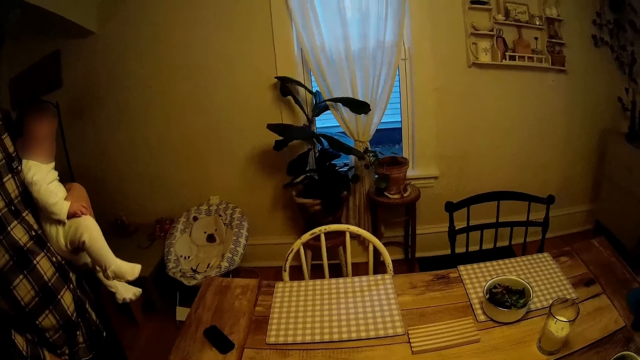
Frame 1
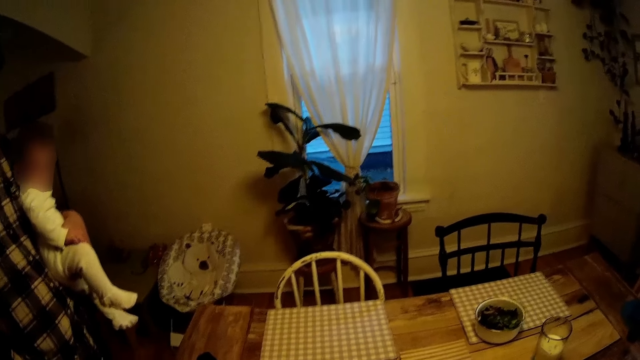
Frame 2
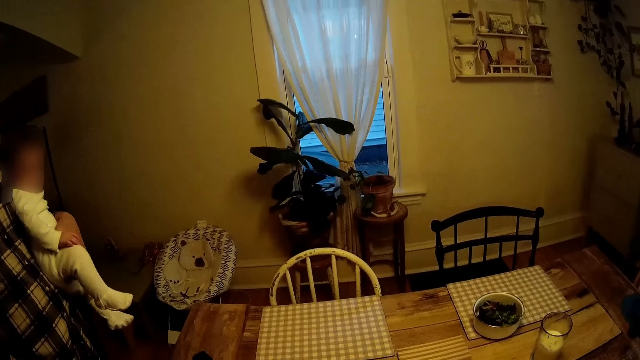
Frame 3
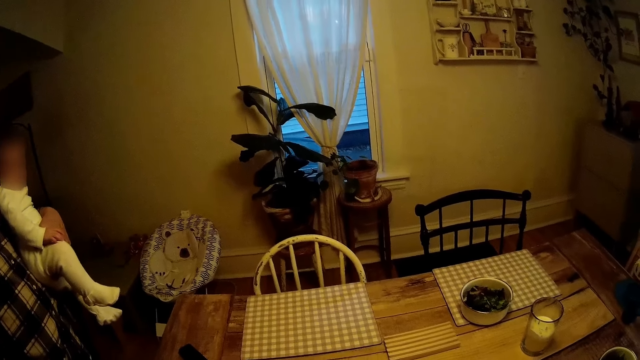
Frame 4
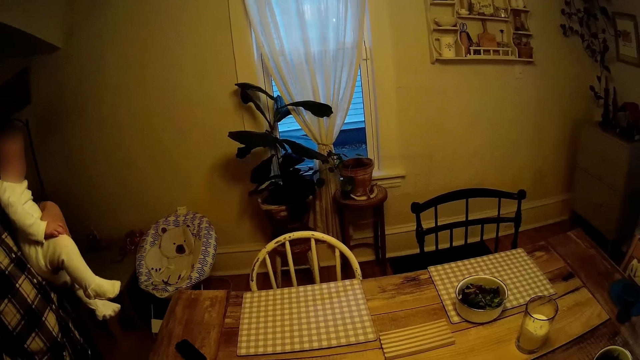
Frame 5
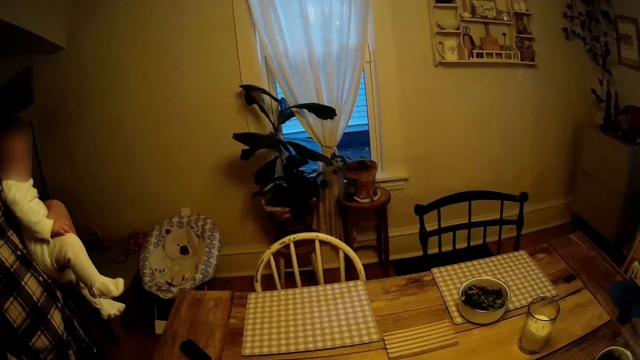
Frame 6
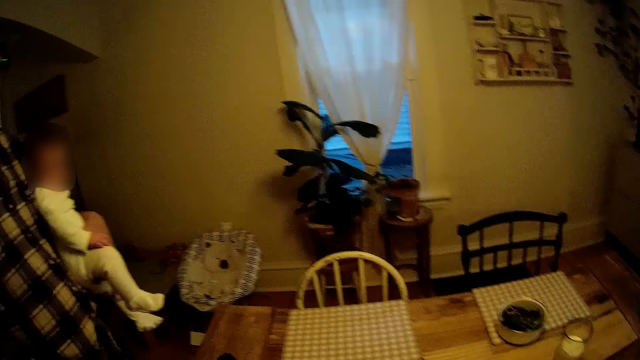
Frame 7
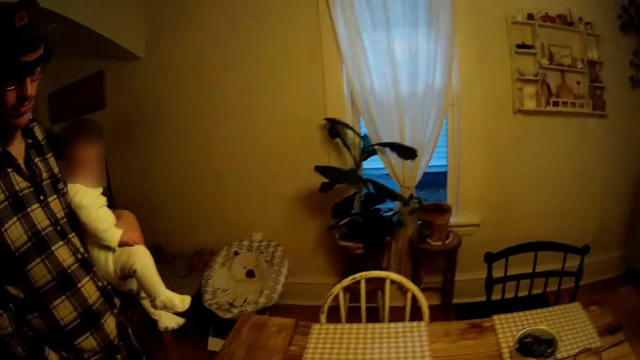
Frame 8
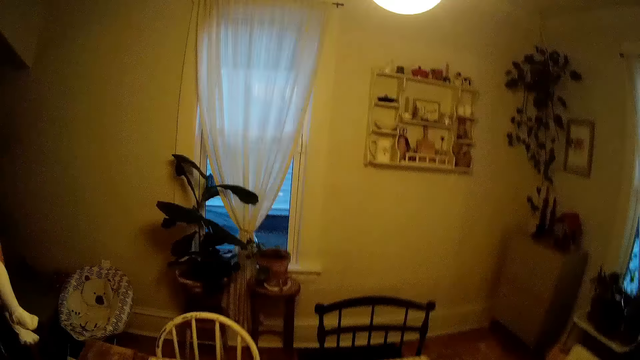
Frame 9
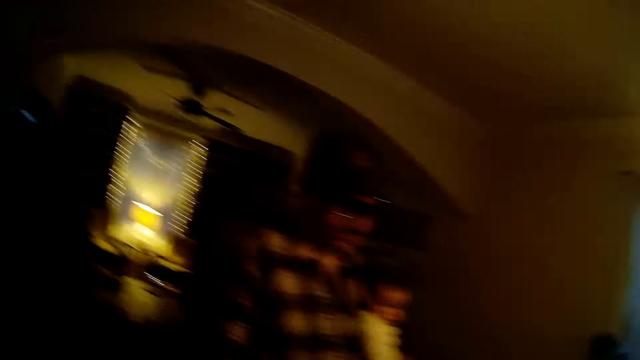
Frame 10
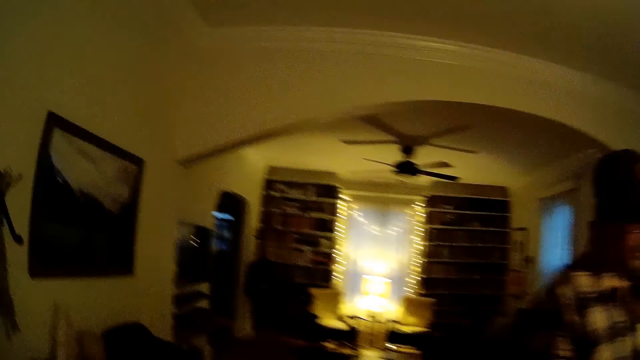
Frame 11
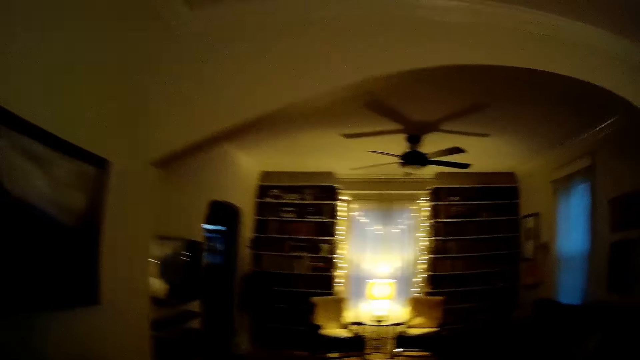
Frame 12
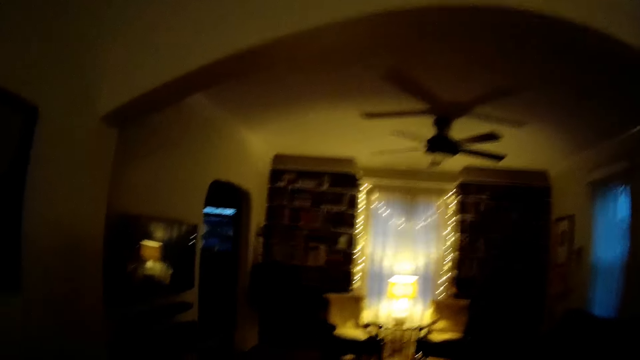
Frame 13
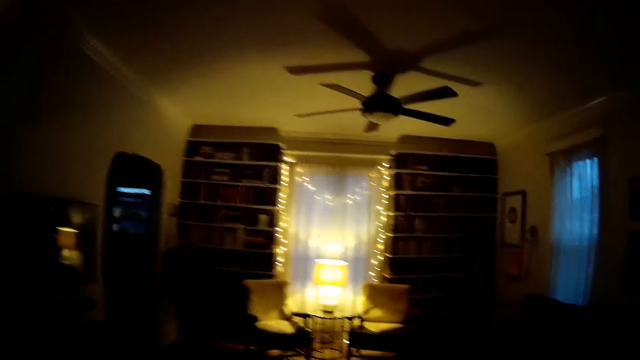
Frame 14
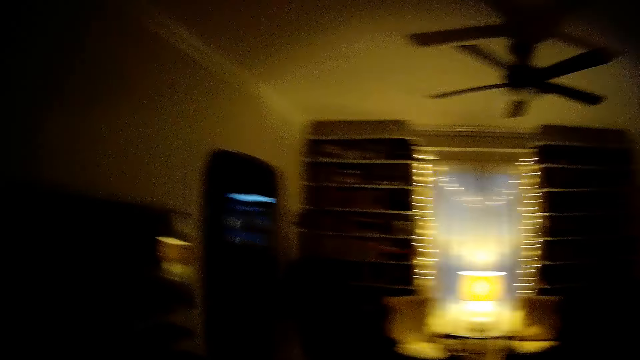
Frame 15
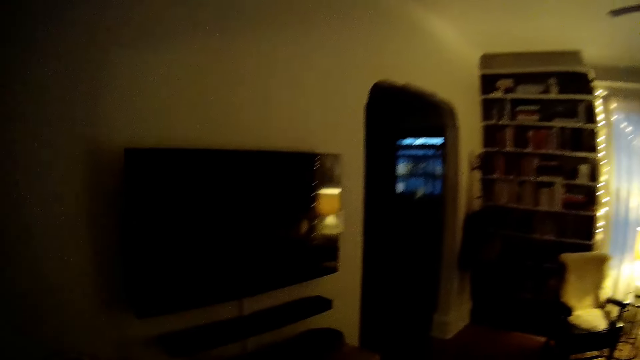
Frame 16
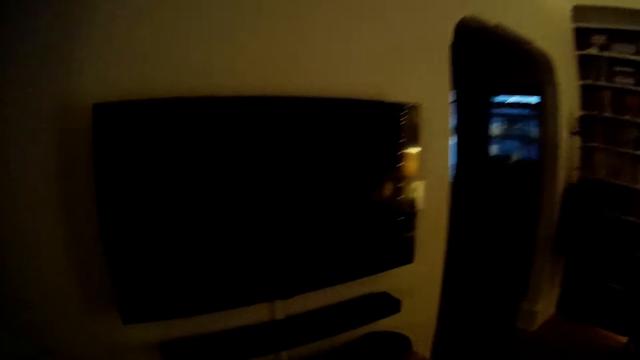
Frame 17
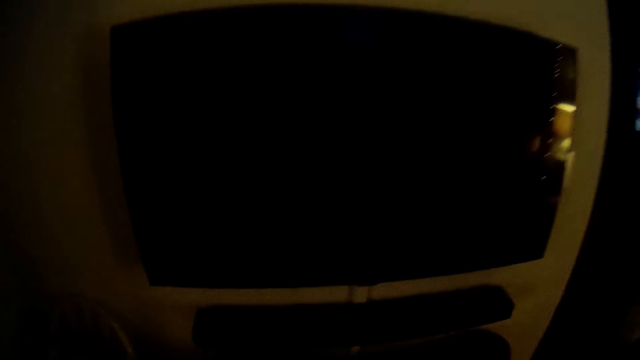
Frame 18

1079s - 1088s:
The camera wearer walks in the house.

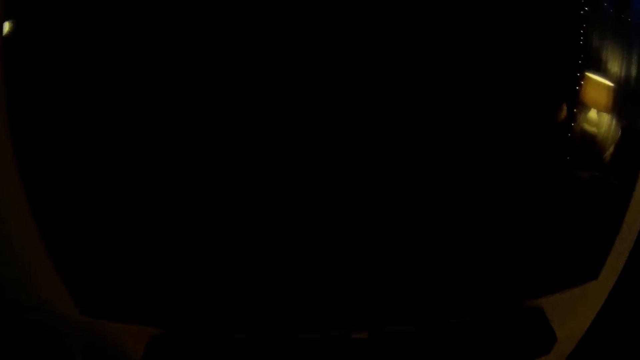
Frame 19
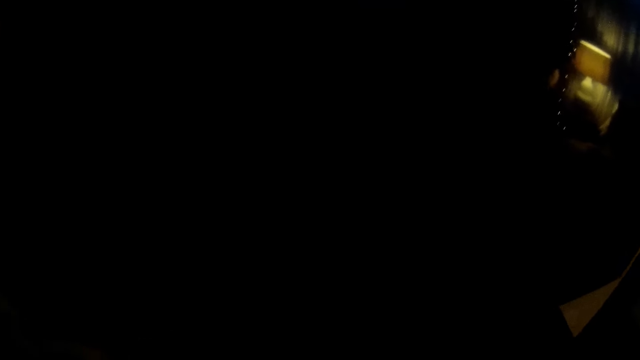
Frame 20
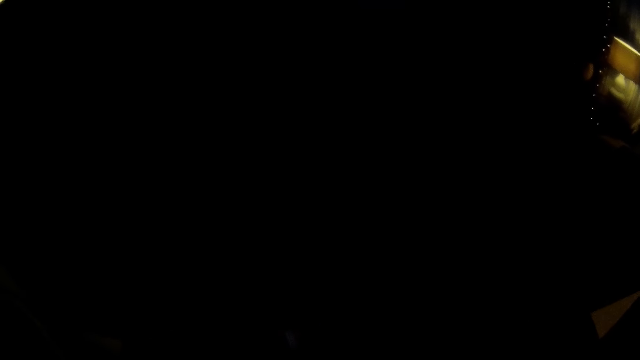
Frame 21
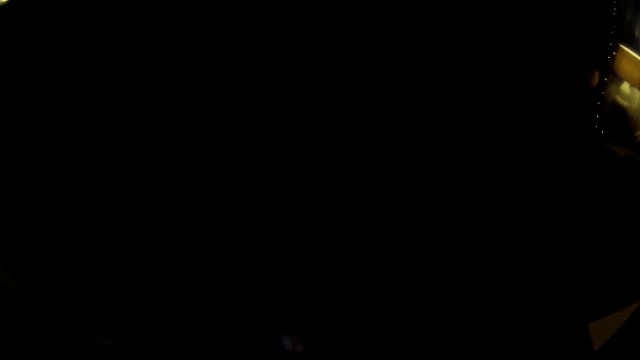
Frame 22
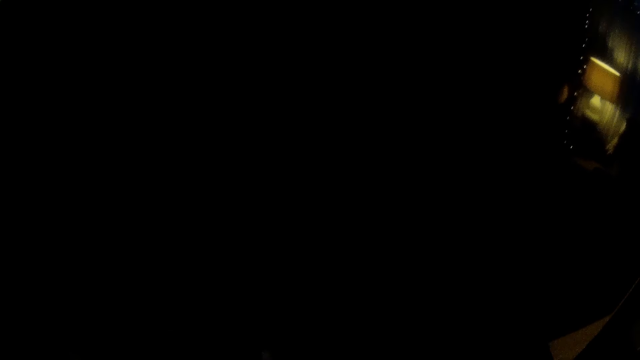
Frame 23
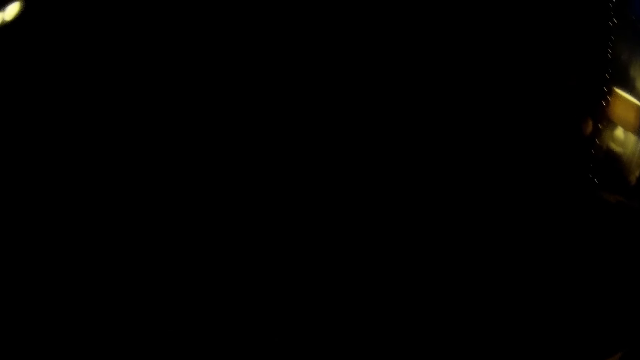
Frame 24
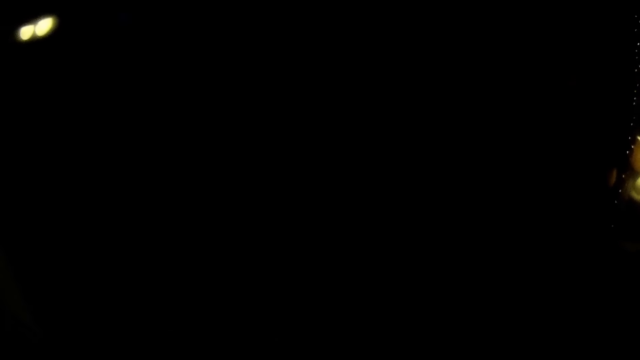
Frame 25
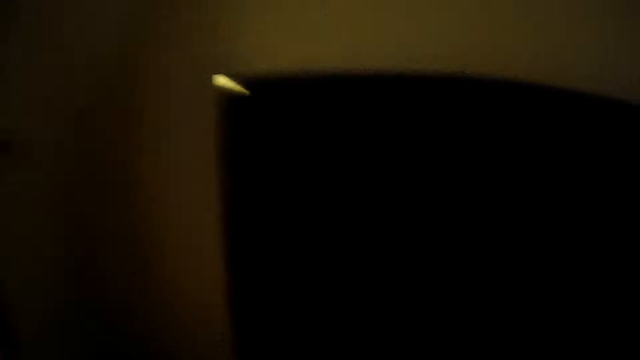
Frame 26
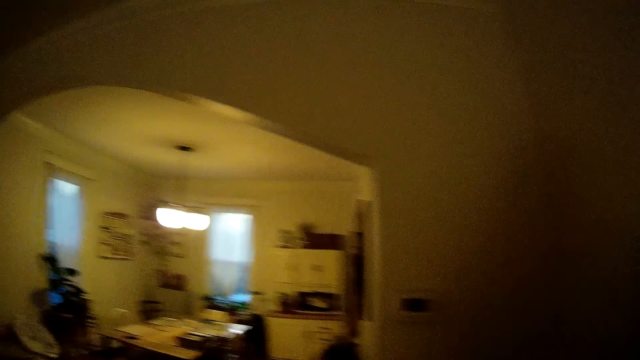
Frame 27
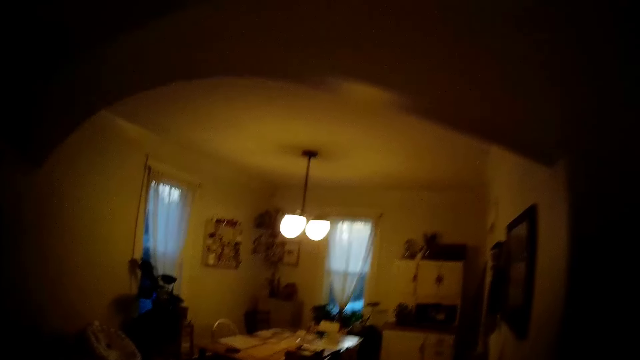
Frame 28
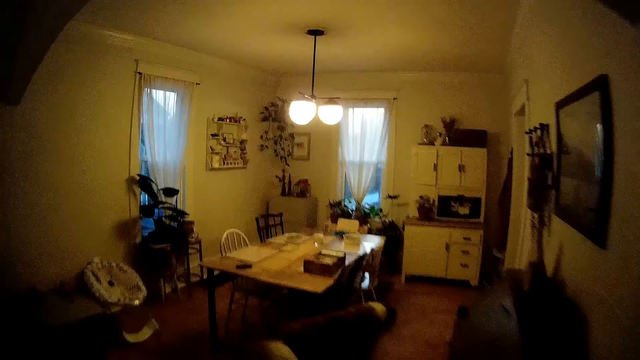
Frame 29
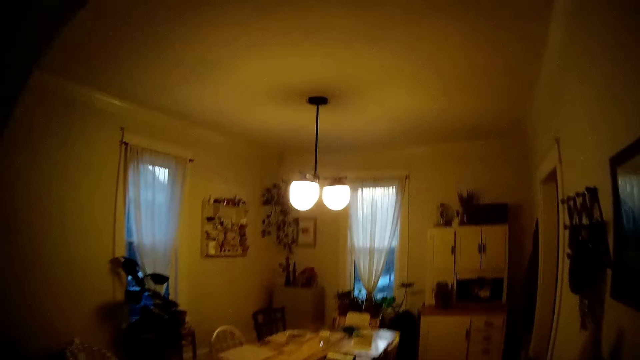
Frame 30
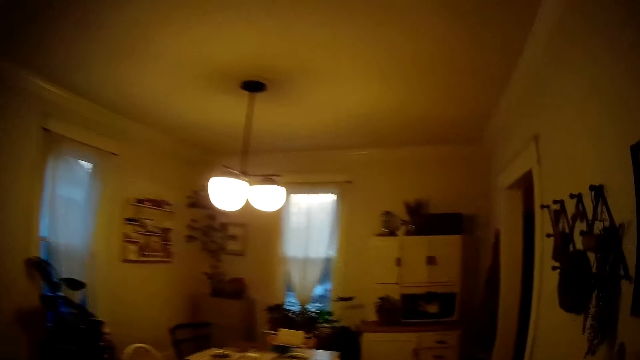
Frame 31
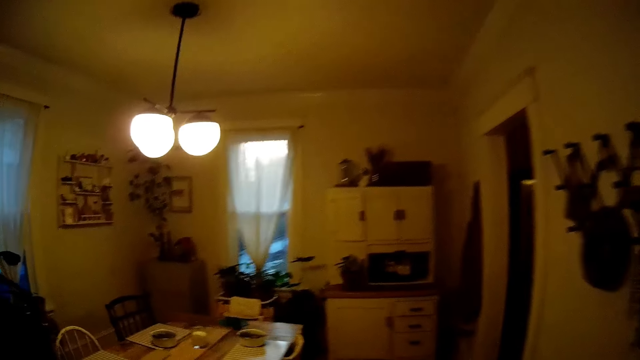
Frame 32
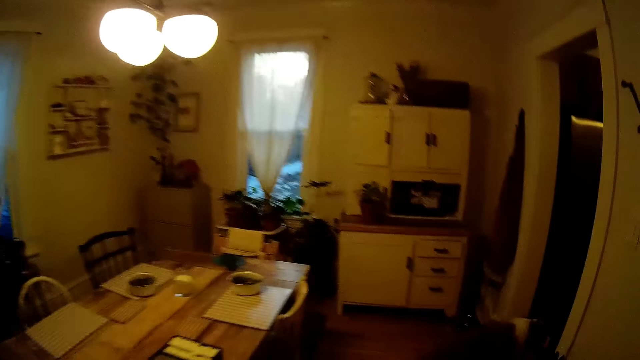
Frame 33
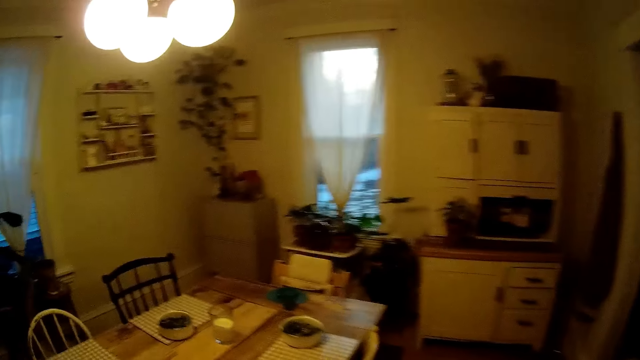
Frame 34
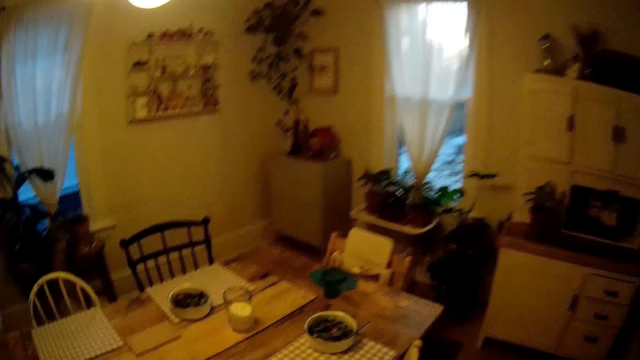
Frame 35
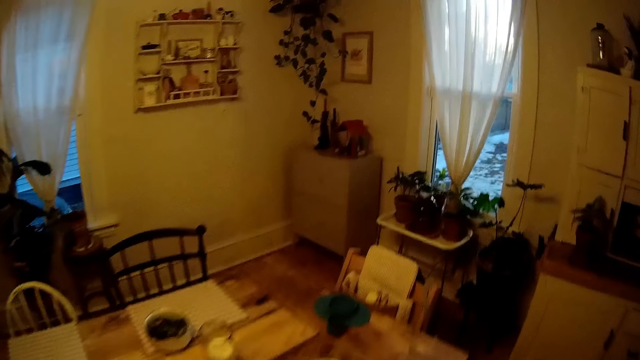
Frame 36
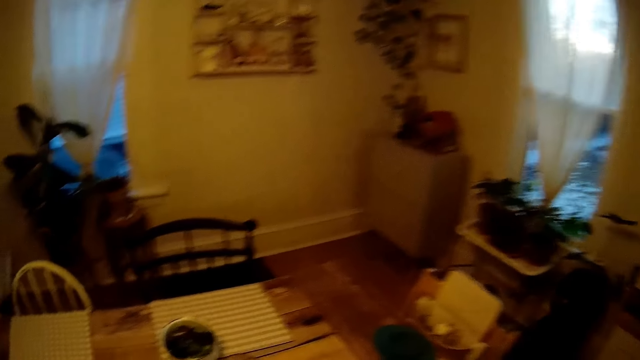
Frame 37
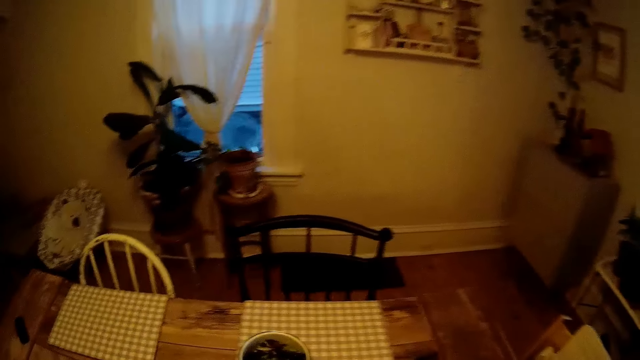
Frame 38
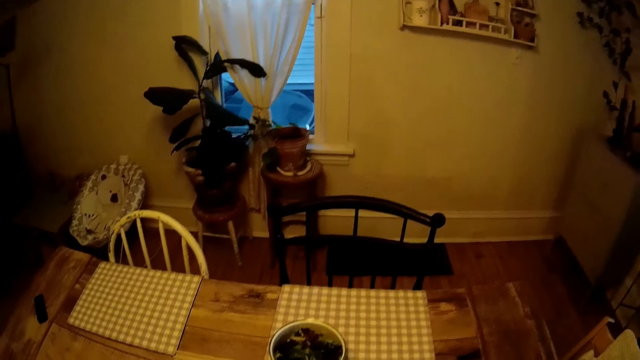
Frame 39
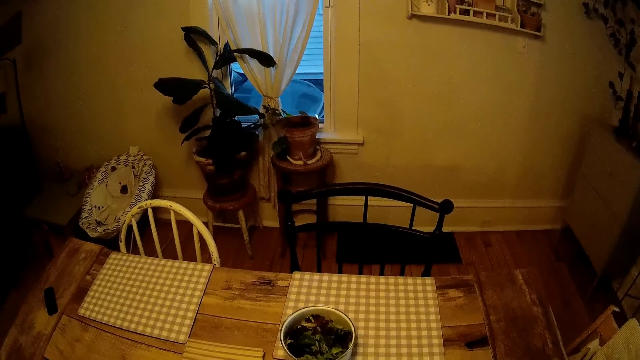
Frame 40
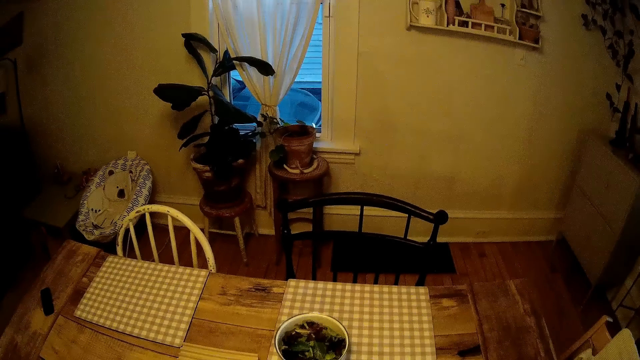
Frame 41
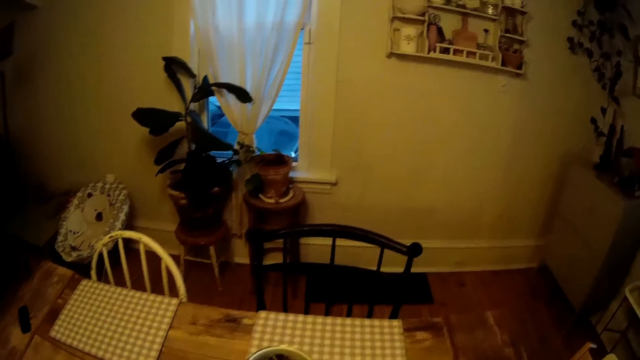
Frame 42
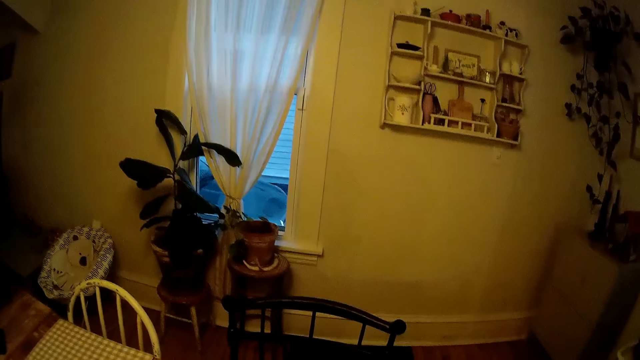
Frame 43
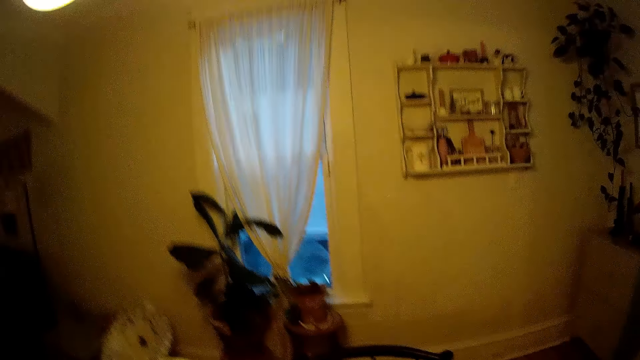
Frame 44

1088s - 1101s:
The camera wearer stares at the television. They walk in the house. They arrange the table.
